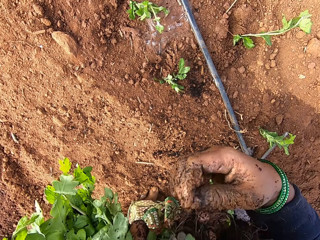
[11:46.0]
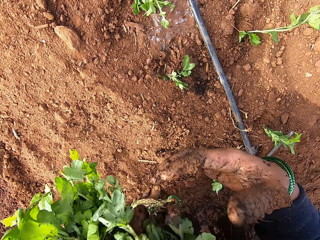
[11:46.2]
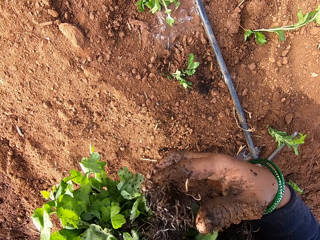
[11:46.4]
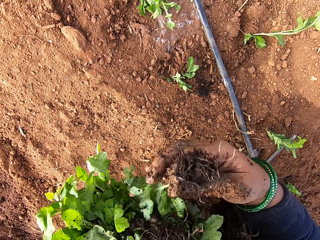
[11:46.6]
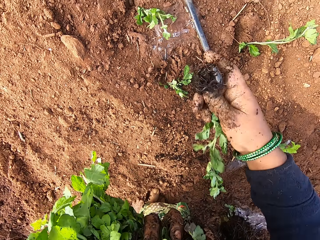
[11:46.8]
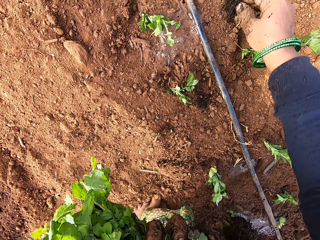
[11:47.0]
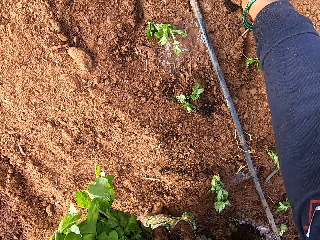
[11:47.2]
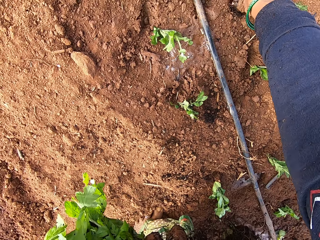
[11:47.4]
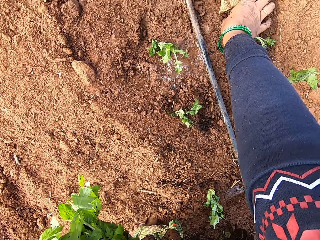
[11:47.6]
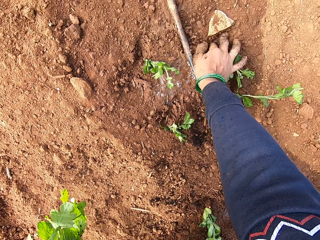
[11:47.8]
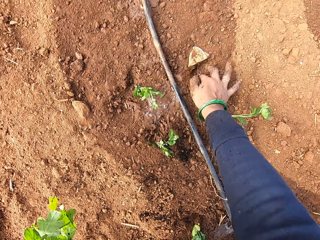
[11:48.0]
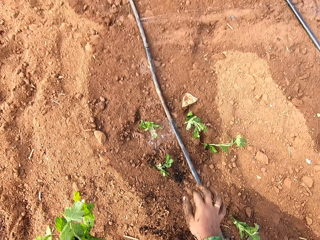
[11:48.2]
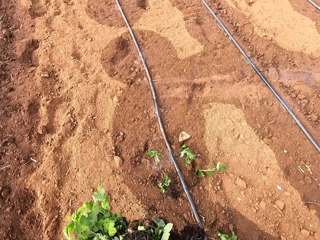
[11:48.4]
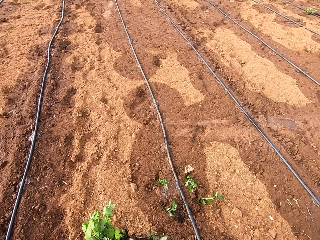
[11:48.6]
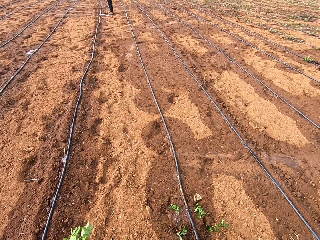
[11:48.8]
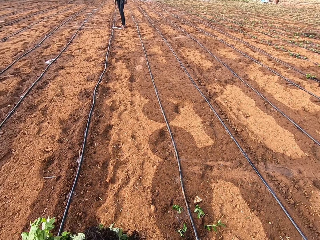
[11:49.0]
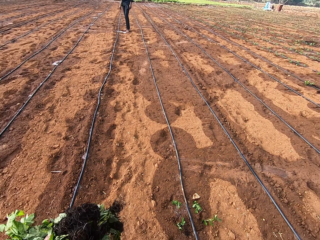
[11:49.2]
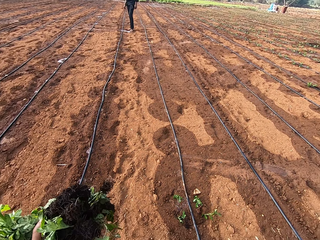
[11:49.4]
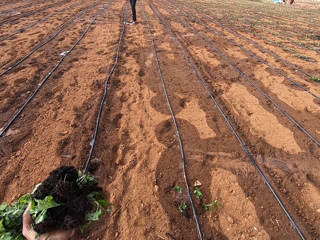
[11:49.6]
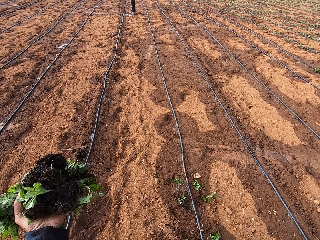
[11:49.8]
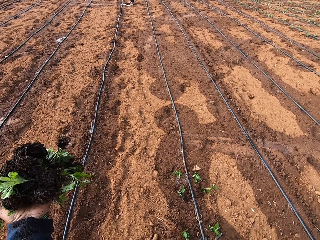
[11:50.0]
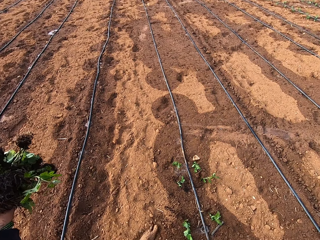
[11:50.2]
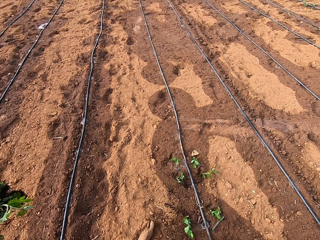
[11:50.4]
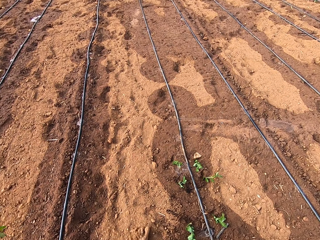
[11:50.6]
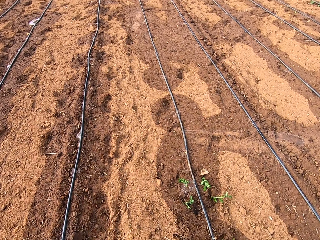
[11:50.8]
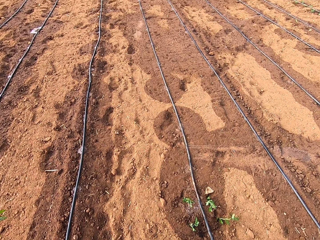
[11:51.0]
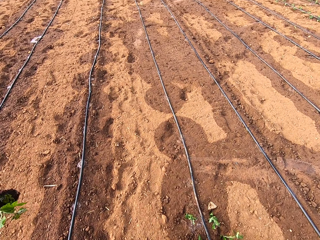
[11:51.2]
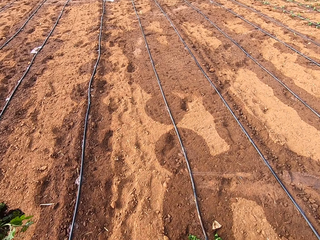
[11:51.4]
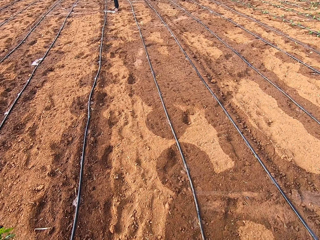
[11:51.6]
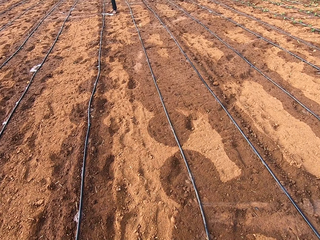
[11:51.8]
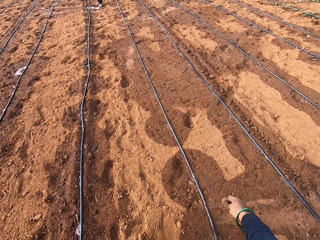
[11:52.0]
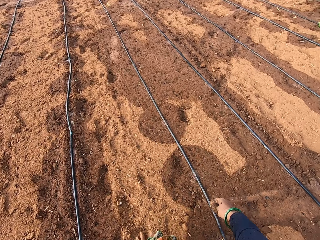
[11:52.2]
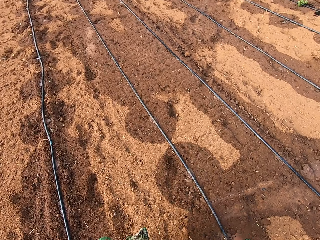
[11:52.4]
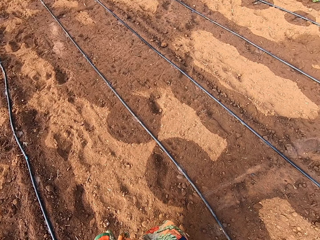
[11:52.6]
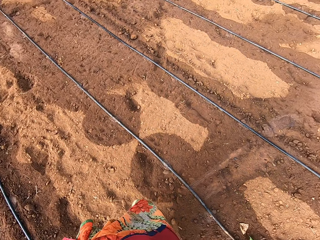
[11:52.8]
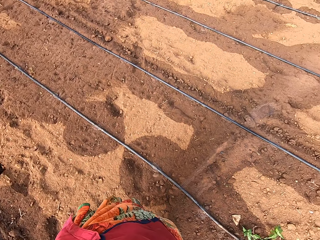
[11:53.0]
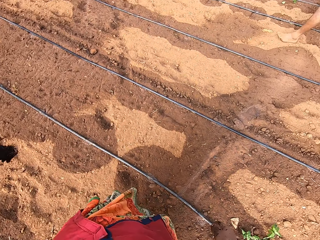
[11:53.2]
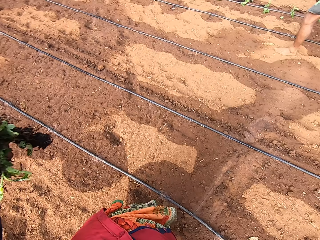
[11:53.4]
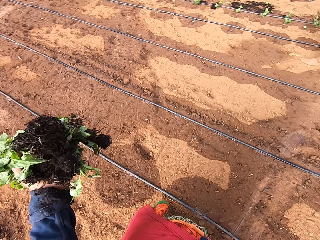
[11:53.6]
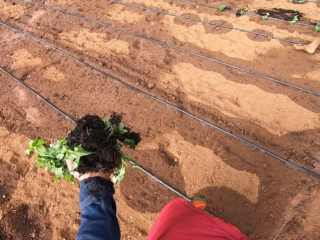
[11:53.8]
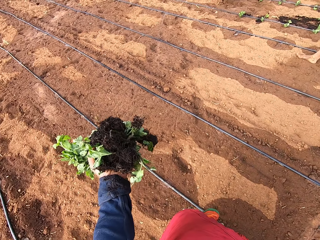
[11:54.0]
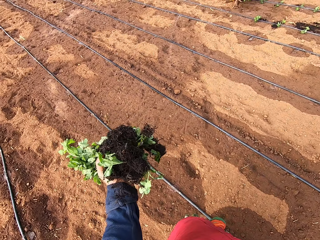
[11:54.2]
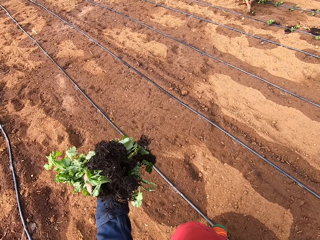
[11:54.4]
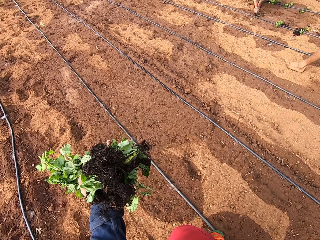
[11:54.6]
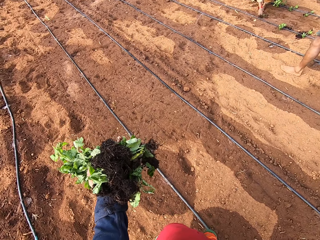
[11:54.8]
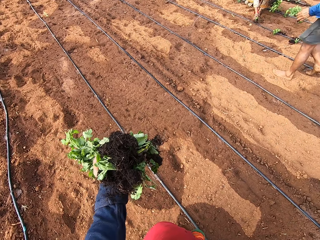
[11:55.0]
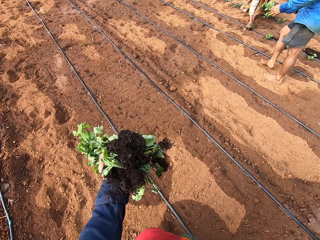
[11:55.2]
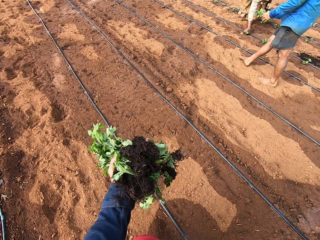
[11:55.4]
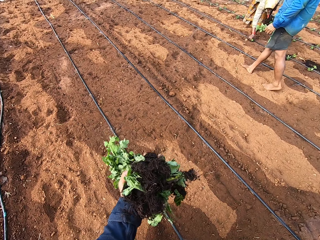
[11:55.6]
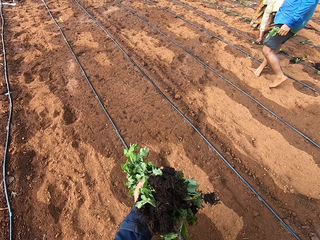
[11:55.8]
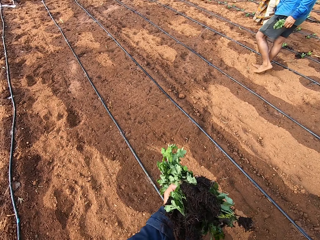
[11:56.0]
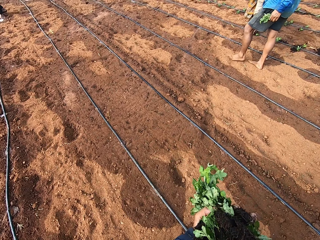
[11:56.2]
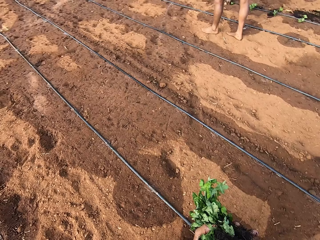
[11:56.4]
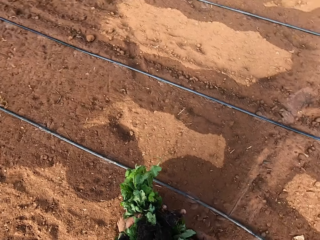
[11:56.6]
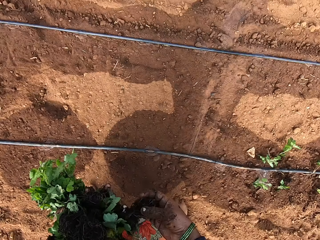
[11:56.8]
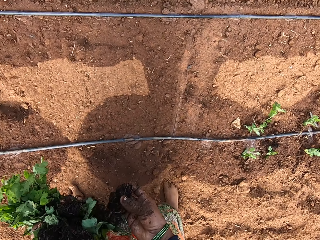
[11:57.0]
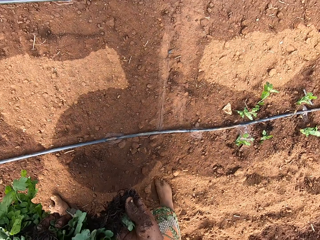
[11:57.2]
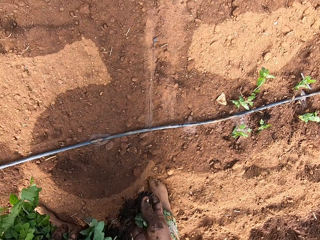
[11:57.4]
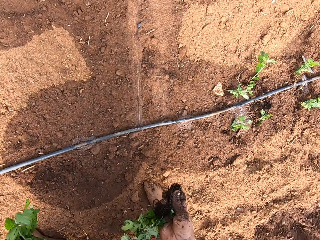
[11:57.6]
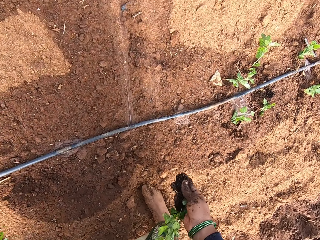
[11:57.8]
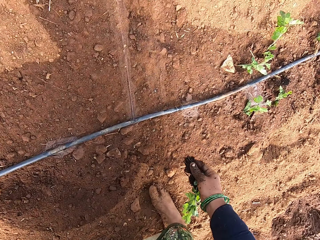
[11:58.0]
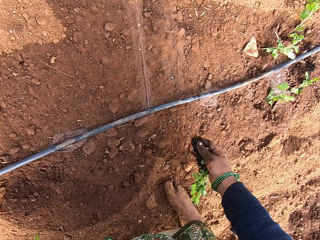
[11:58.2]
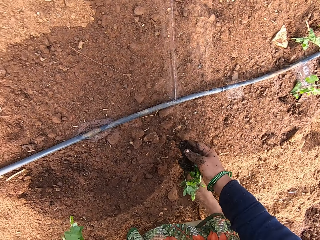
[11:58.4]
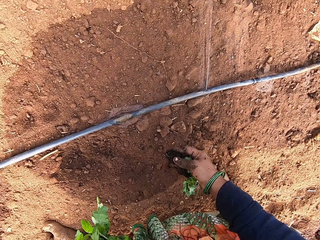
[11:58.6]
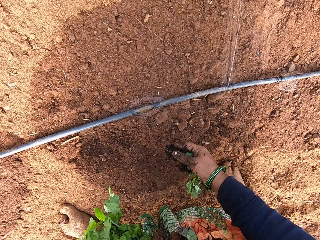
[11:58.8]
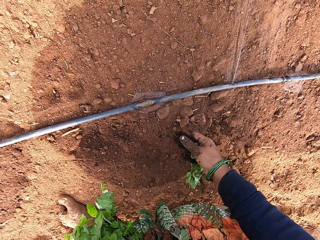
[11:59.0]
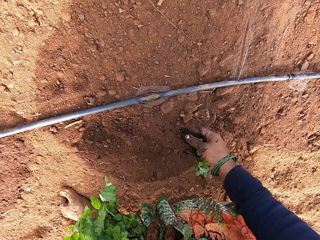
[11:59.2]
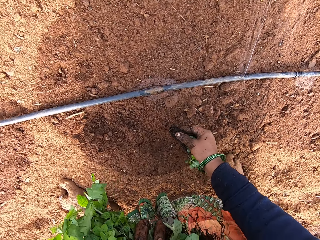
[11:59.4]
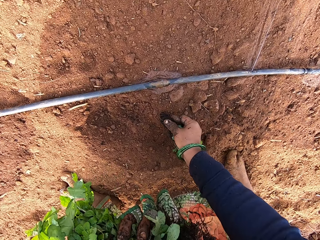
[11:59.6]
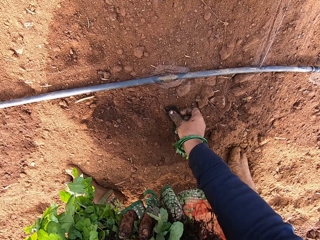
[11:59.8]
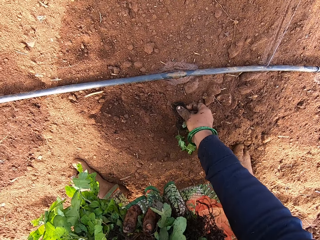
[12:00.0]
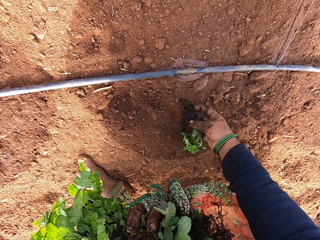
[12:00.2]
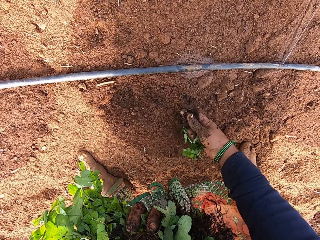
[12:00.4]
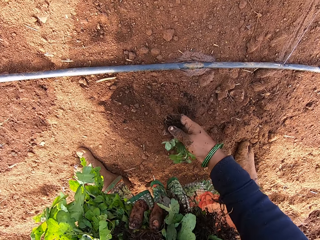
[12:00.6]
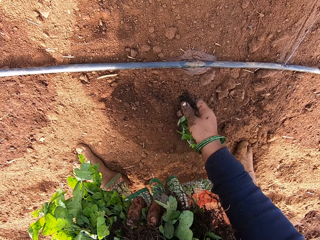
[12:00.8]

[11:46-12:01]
The camera wearer dialogues with a person. She takes a vegetable leaf or green plant from her left hand with her right hand. She plants the vegetable leaf on the ground with her right hand. She dialogues with the person. She looks around the garden and walks around the garden. She dialogues with the person. She takes a vegetable leaf from her left hand with her right hand. She plants the green plant with her right hand.

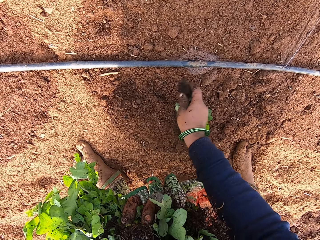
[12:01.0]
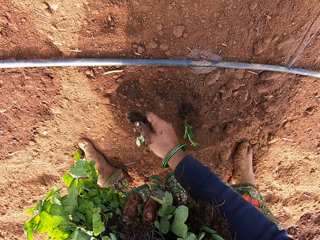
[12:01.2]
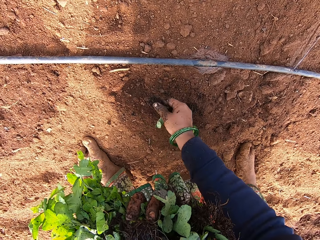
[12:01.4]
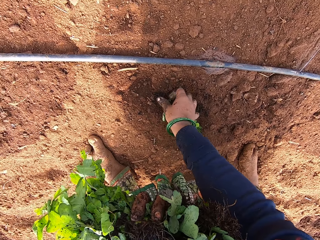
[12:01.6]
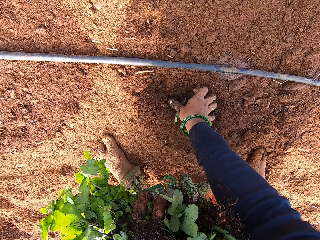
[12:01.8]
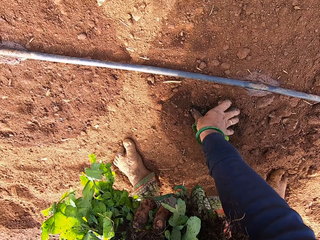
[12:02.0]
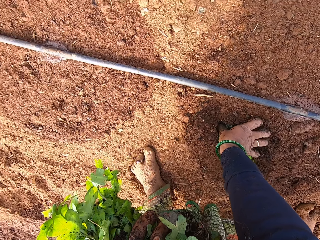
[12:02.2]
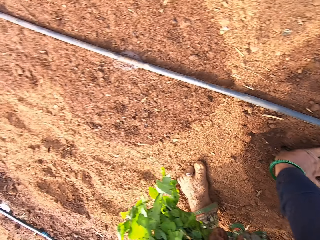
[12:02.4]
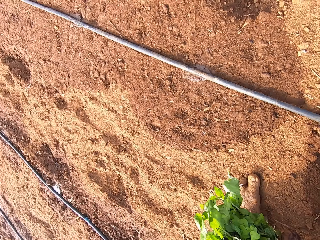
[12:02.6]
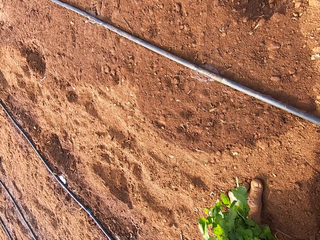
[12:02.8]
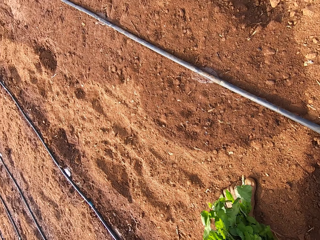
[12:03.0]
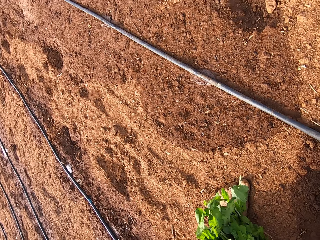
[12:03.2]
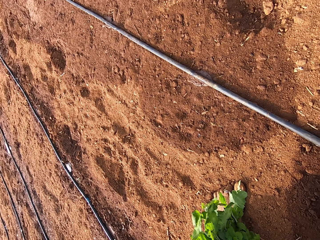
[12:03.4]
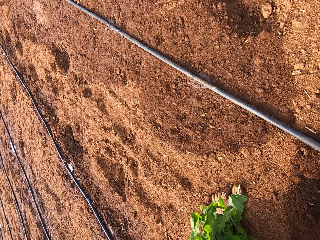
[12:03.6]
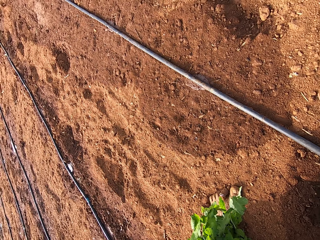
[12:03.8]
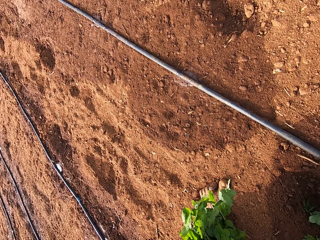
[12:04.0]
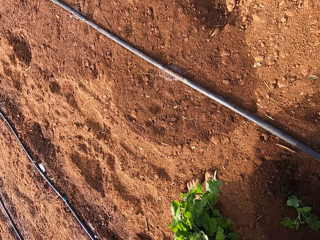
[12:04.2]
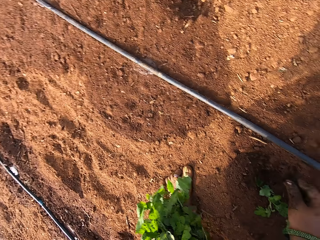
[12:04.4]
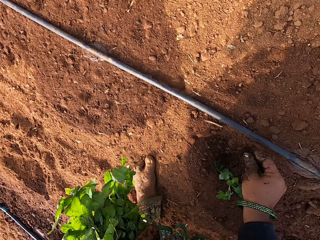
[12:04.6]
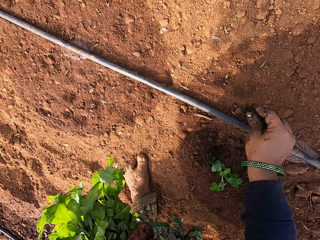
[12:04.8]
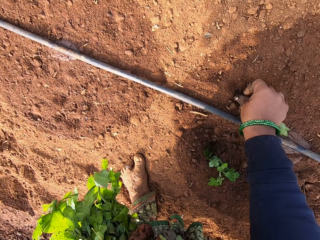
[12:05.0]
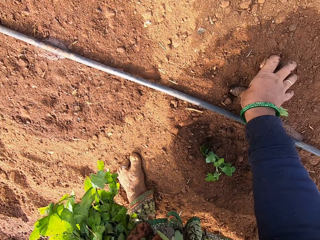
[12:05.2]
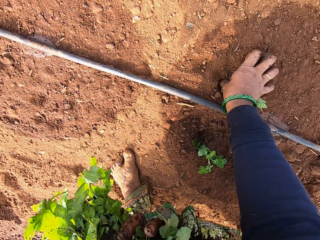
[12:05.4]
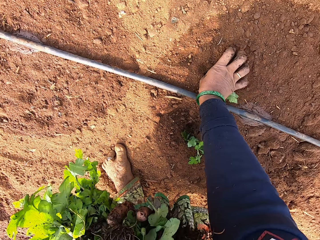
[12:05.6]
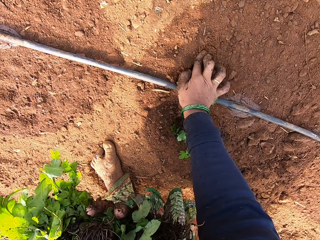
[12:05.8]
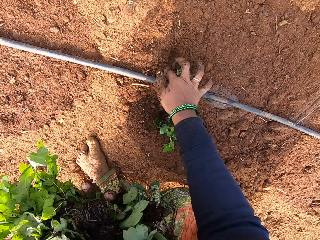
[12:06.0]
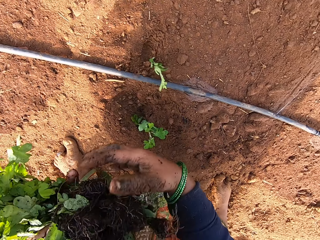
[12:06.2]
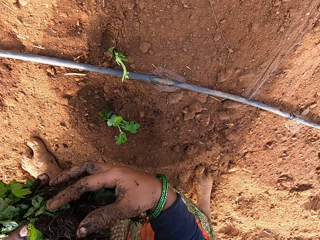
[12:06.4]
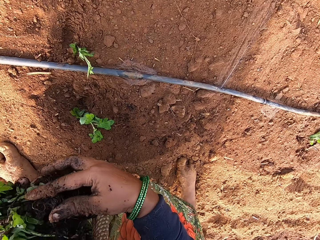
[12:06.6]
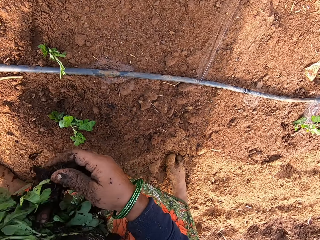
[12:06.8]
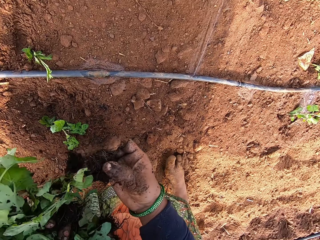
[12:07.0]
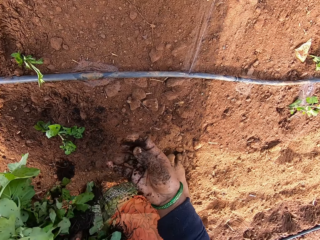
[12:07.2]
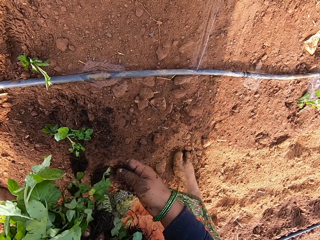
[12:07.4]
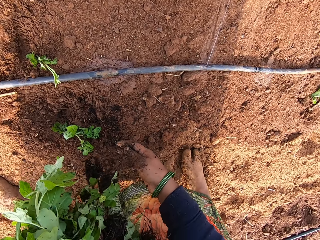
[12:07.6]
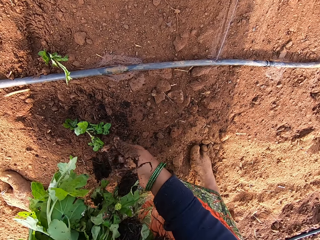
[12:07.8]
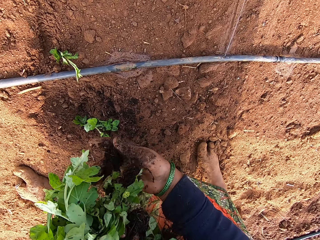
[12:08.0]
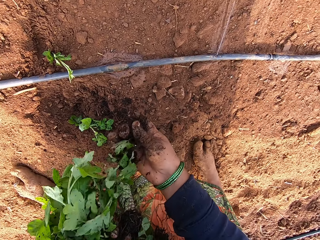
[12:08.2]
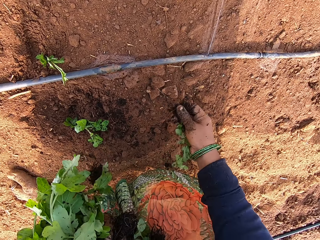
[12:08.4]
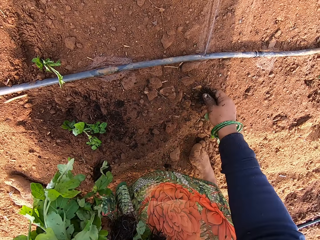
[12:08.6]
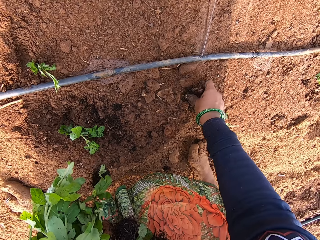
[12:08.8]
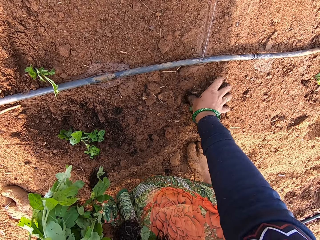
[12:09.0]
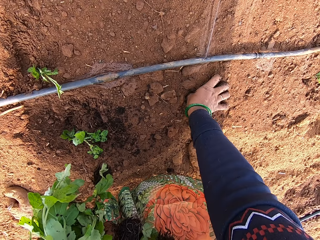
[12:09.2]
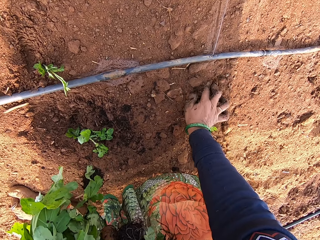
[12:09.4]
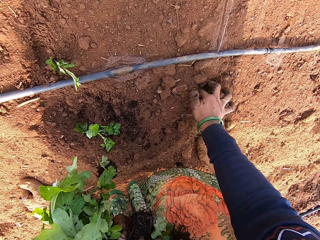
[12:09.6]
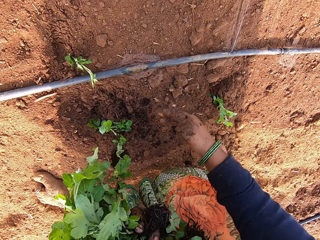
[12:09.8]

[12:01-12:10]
The camera wearer clears some soil on the ground with her right hand. She plants the vegetable leaf on the ground with her right hand. She looks around the garden. She plants a vegetable leaf on the ground with her right hand. She takes a vegetable leaf from her left hand with her right hand. She plants the vegetable leaf on the ground with her right hand.
